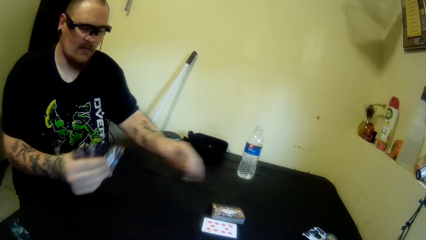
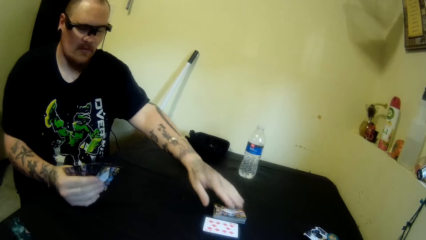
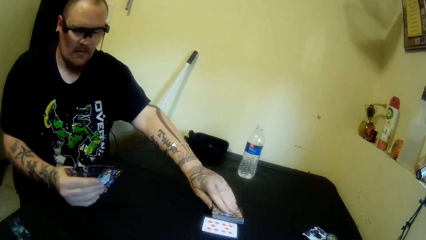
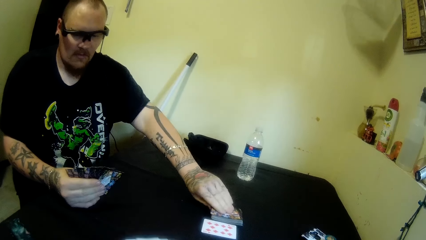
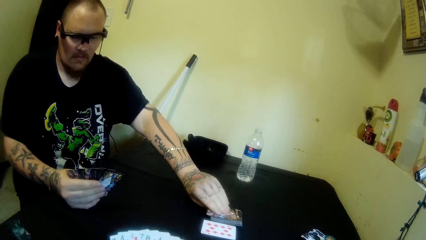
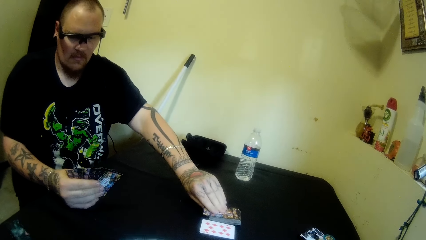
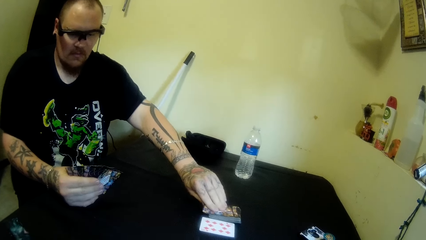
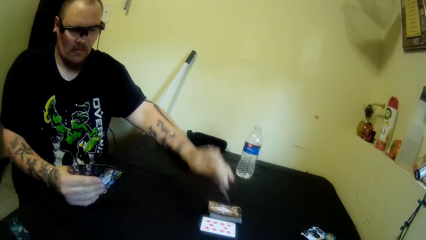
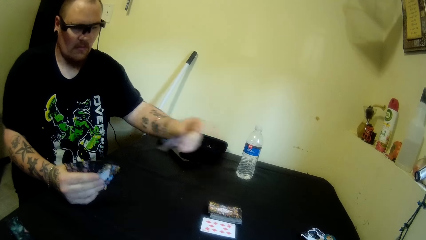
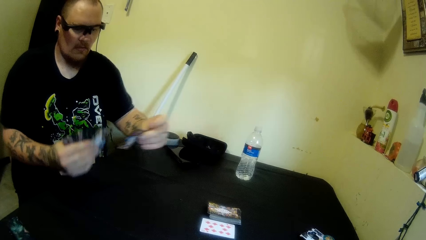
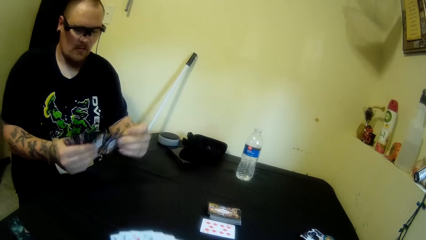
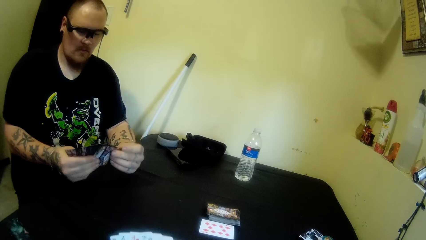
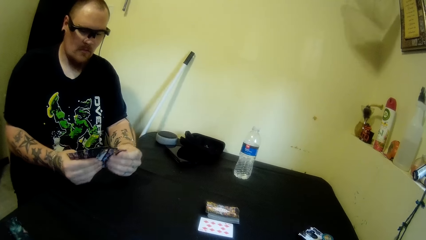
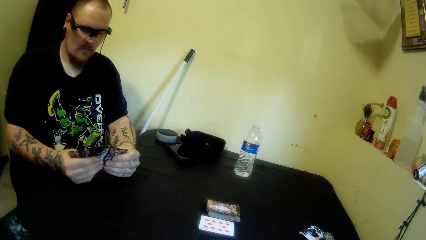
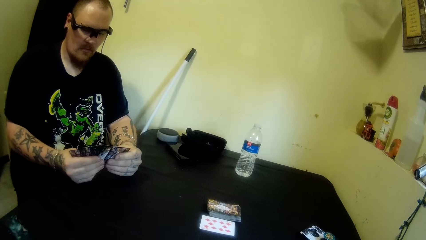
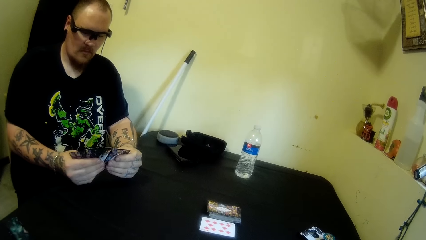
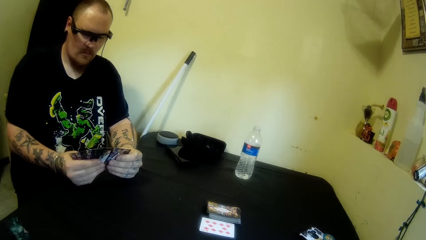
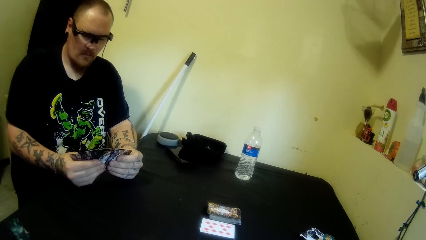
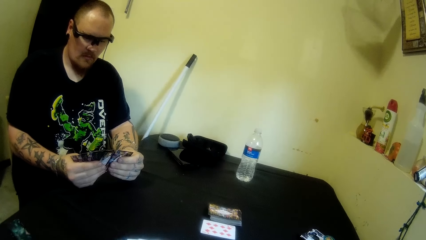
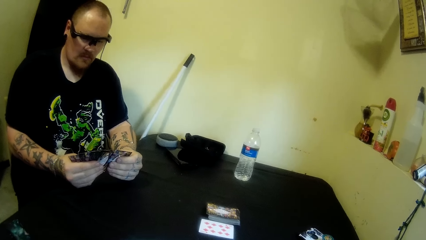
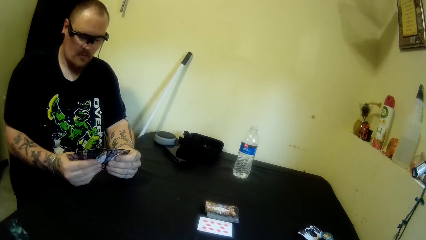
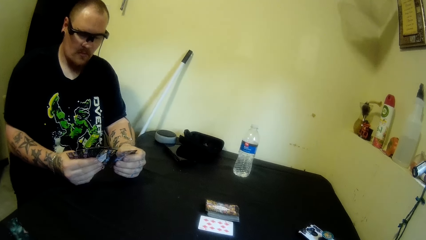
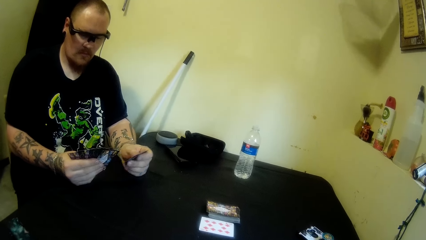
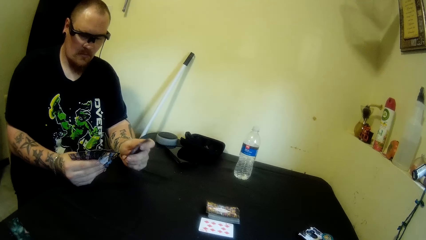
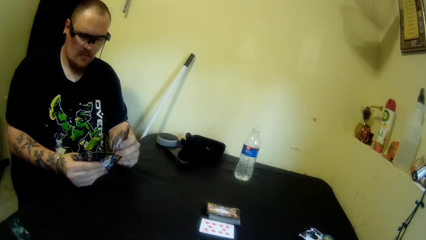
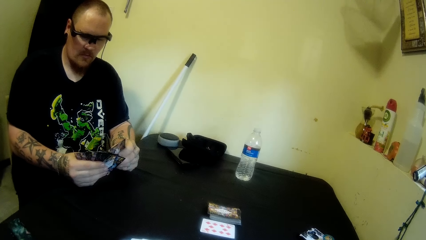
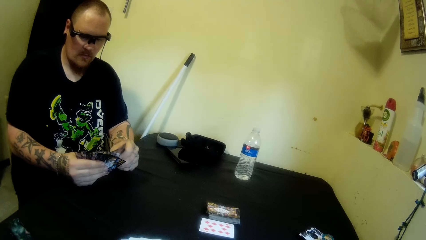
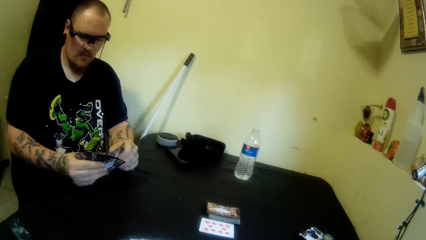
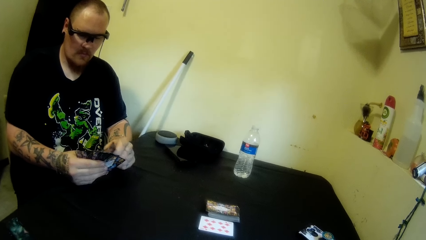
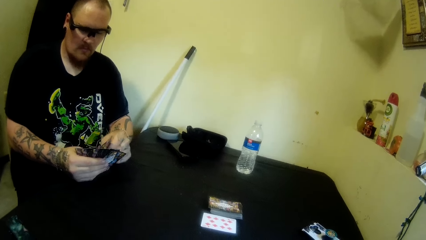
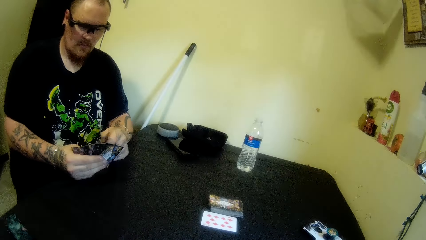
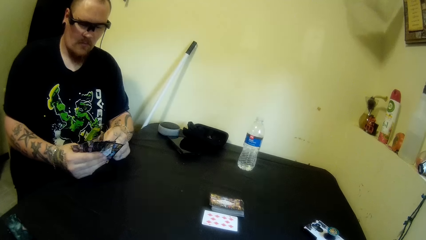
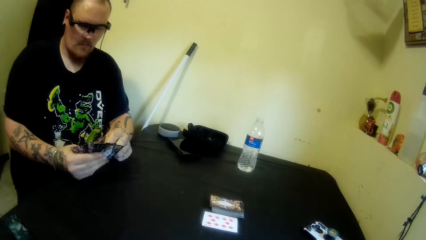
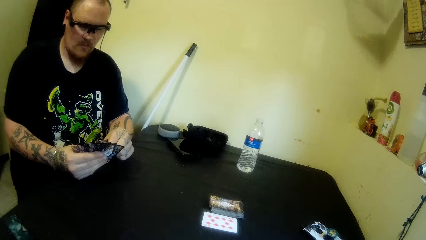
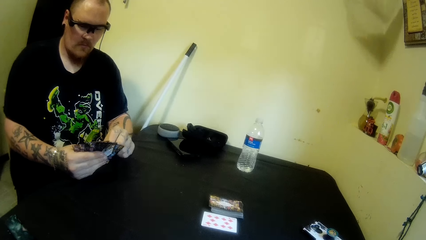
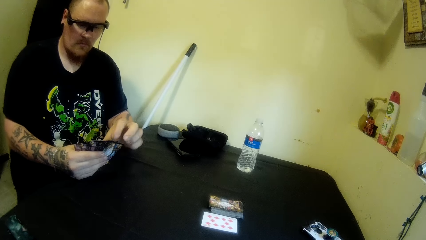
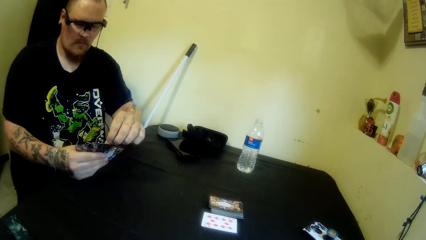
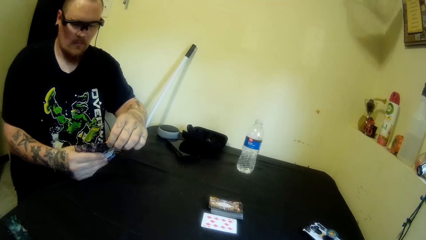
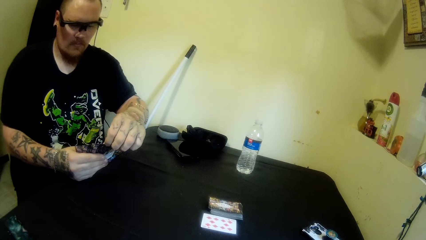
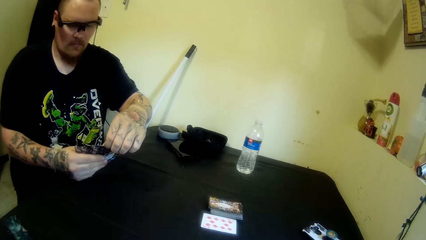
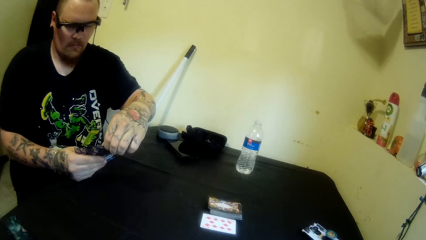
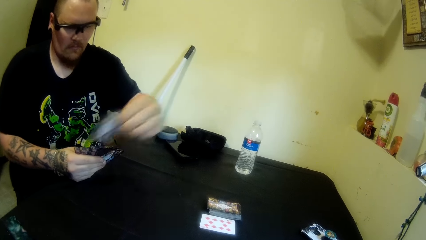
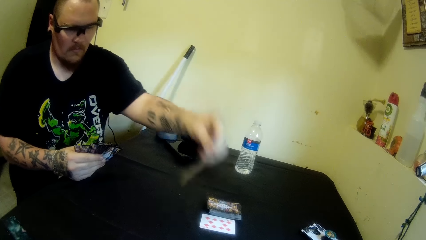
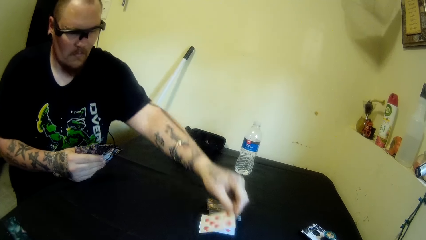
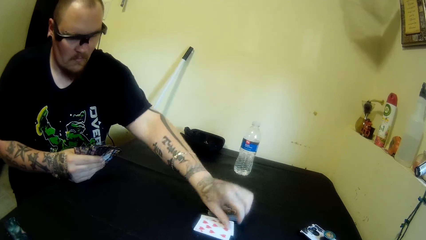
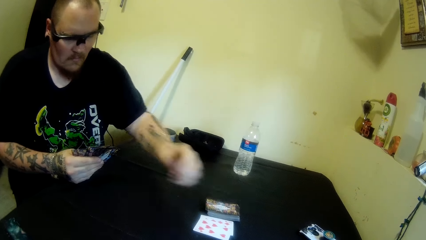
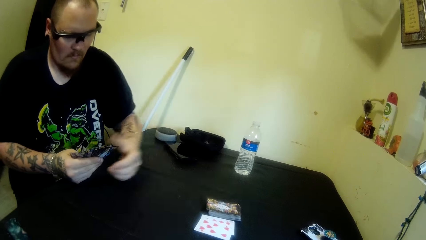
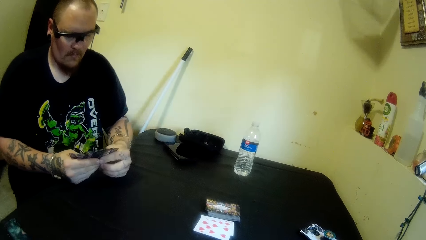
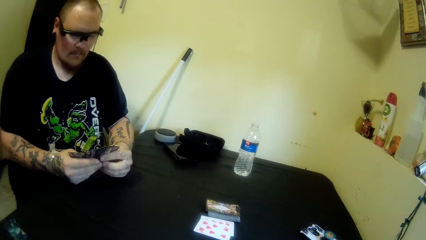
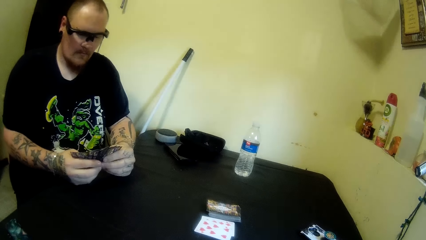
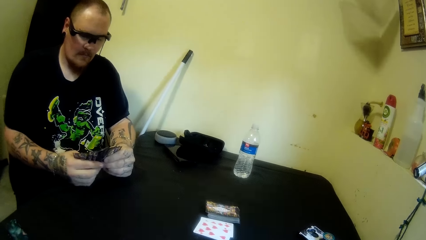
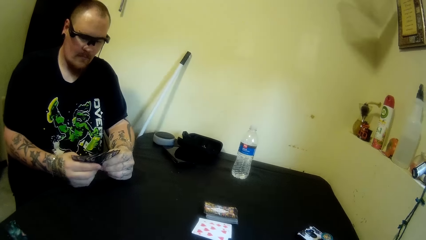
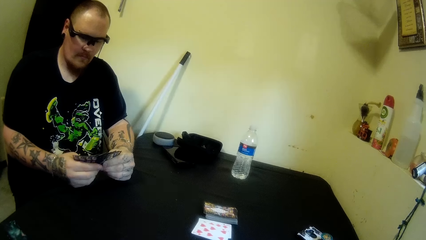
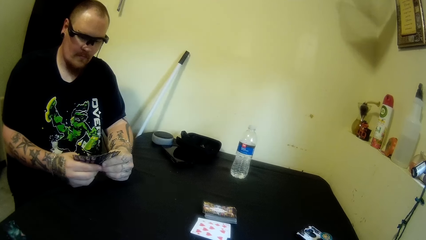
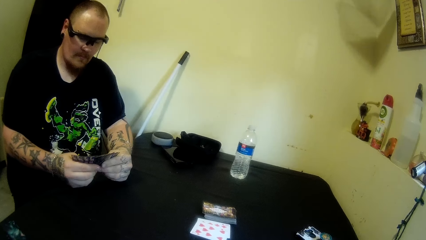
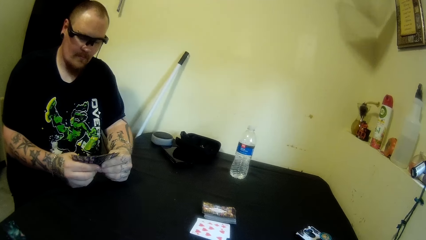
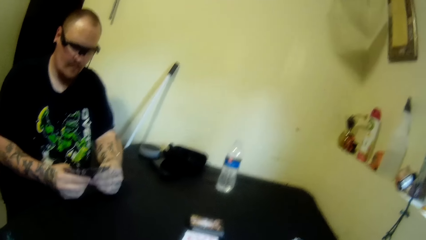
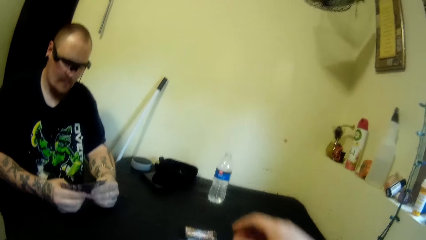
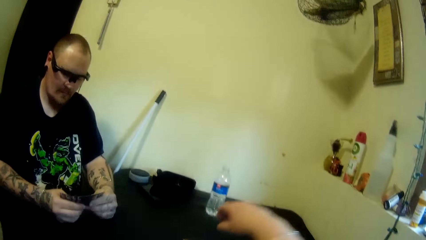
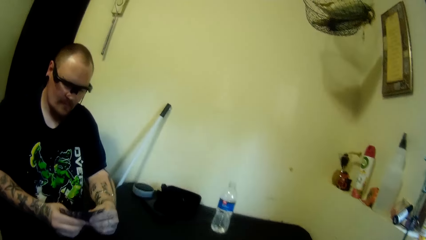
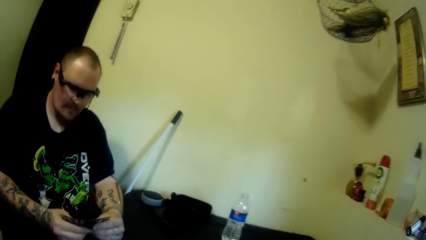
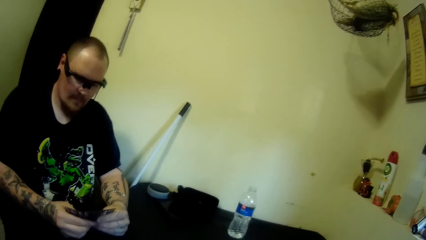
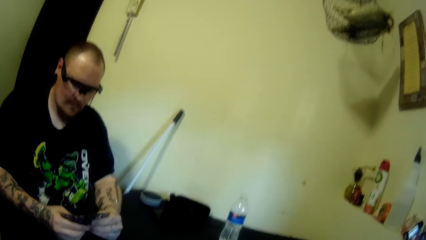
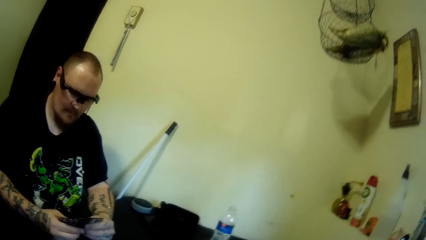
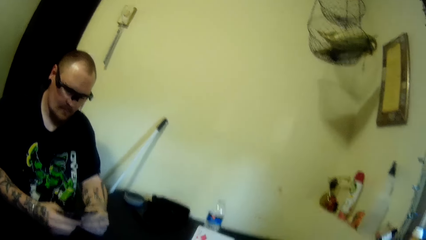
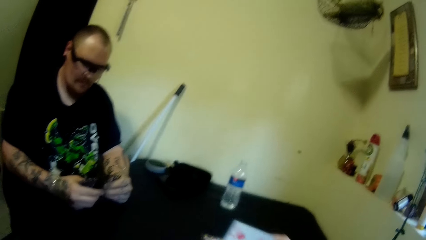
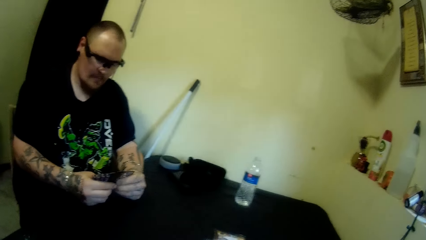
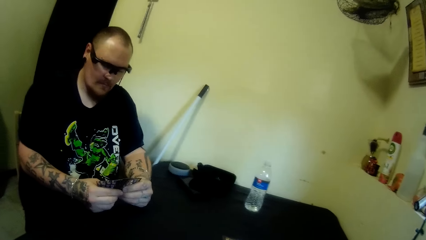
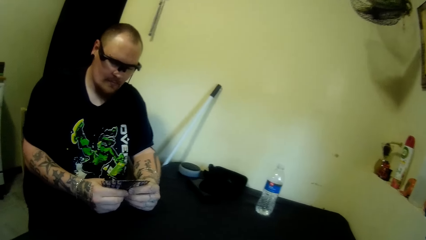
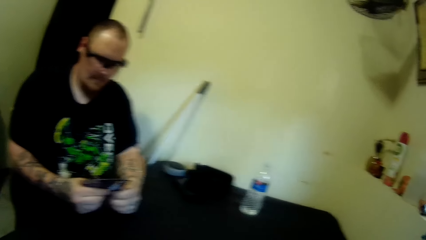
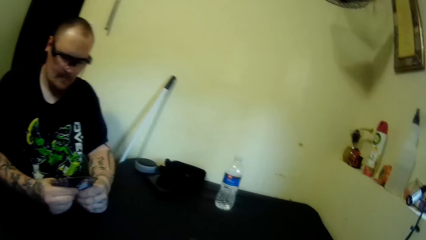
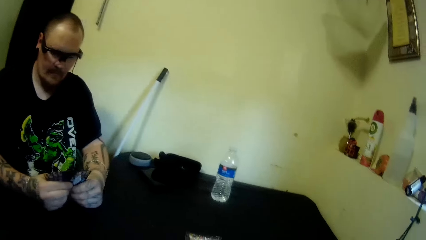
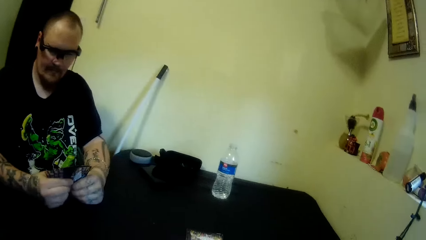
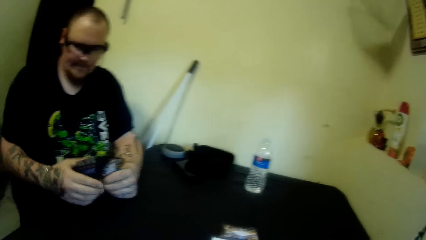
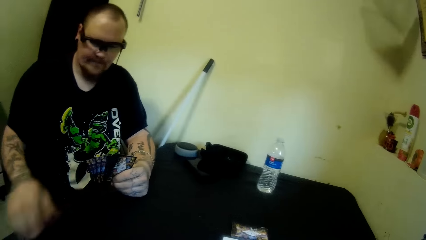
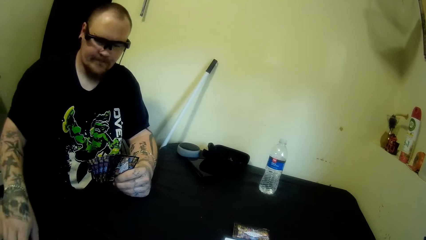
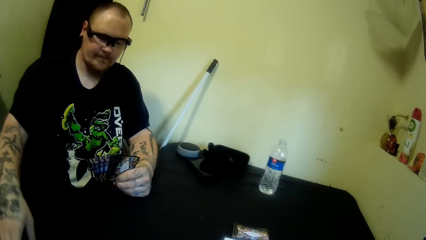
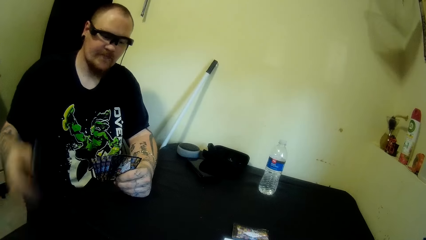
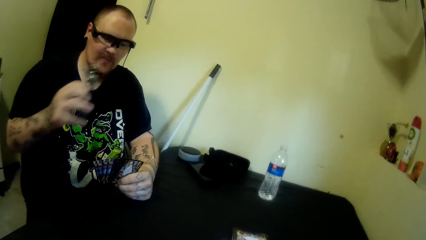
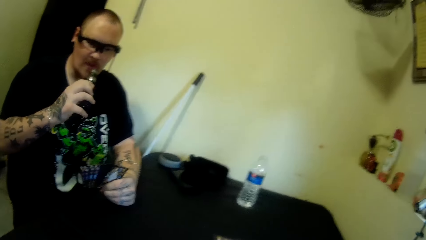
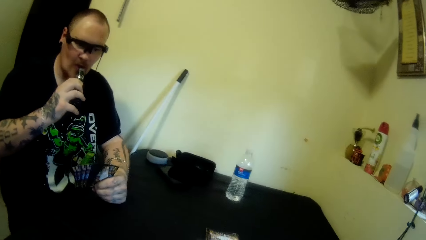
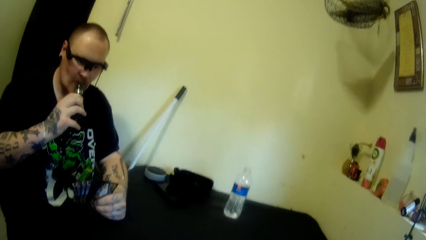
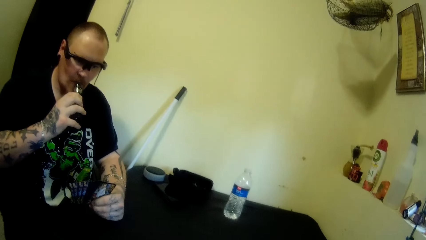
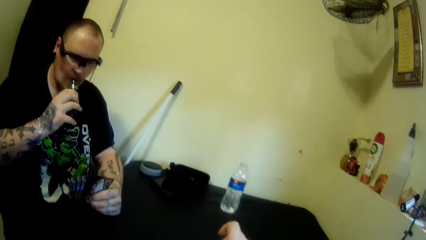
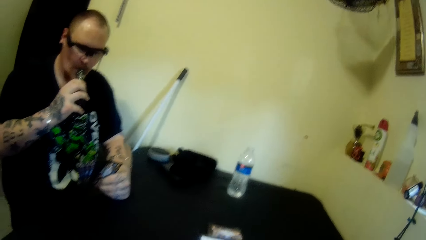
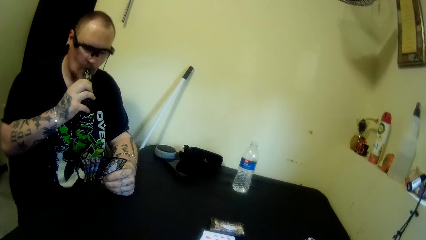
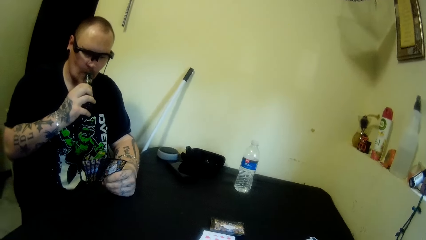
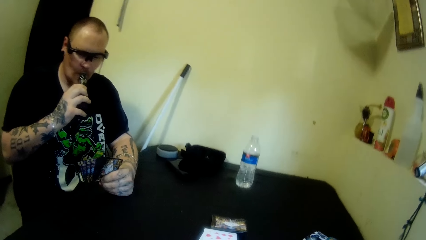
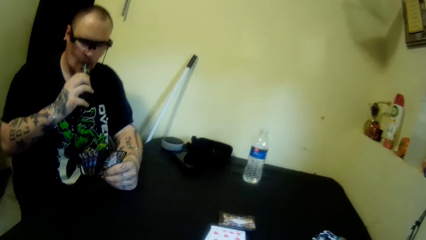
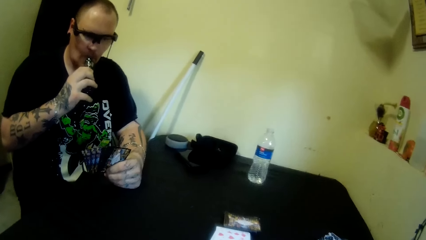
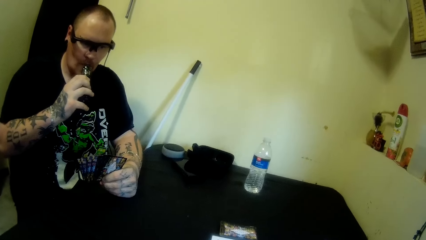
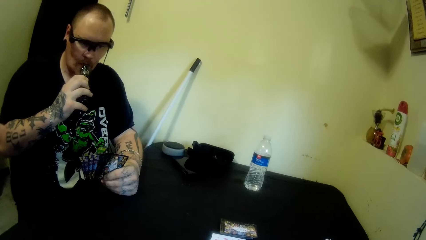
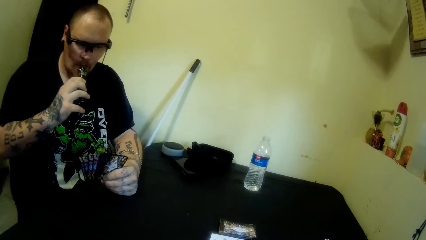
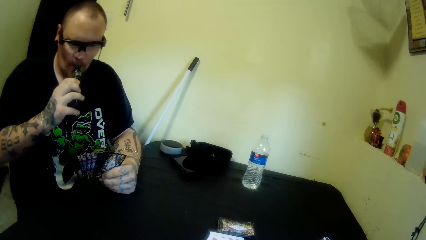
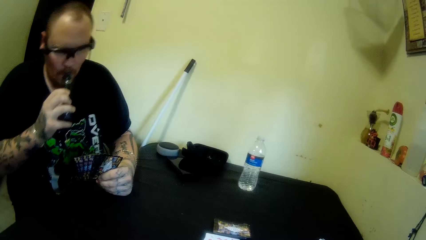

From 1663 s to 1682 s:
A man pulls his hand off the card. The man picks up the card from the table. The man puts the card behind the cards and holds the cards with both hands. The man picks up the card and puts the card in between the cards. The man drops the card on the table. The man picks up the card. The man holds the cards with both hands. The camera wearer picks up the card from the table. The man pulls his hand off the cards, holds his thigh, and picks up the hookah from the table. The man holds the hookah. The man smokes from the hookah.
